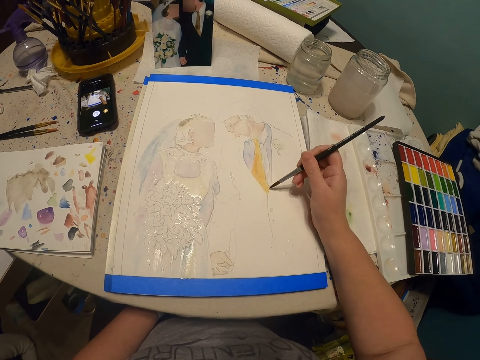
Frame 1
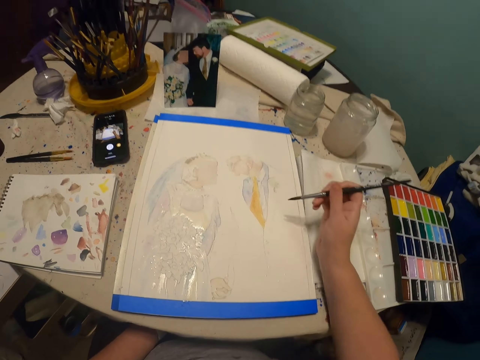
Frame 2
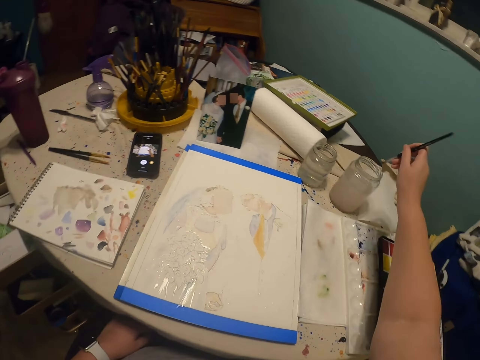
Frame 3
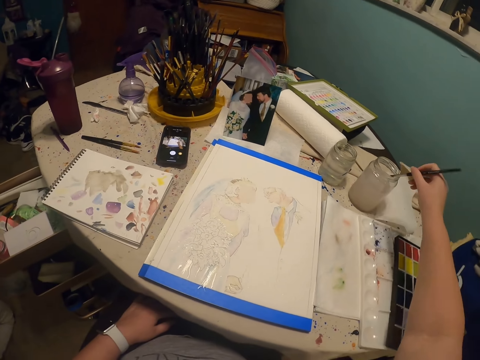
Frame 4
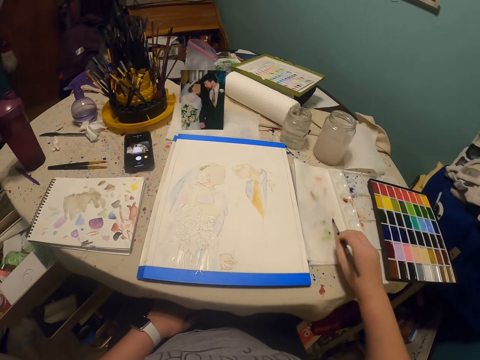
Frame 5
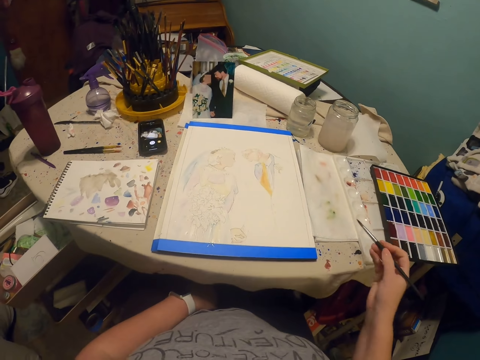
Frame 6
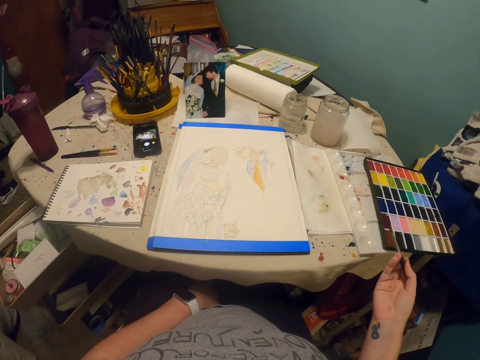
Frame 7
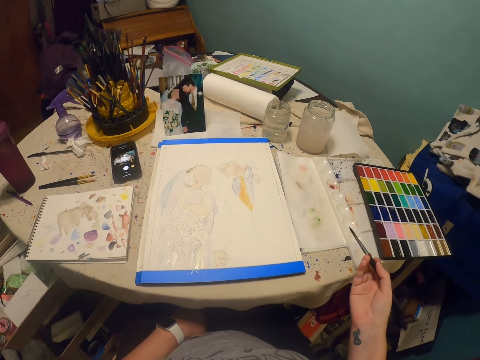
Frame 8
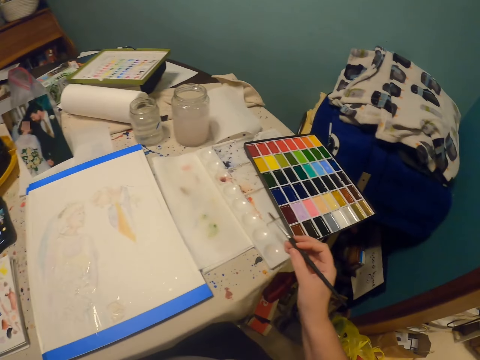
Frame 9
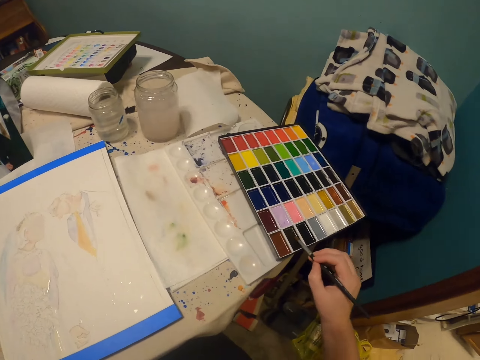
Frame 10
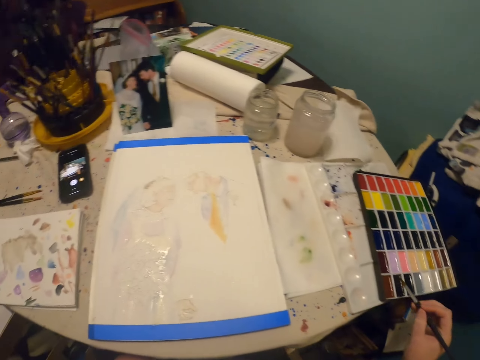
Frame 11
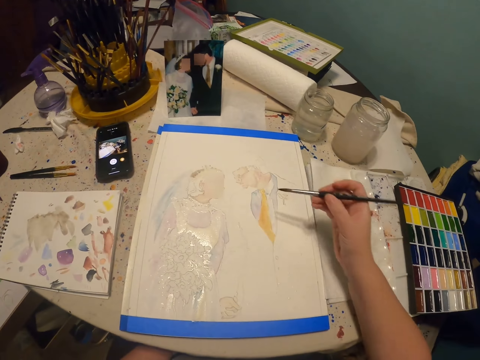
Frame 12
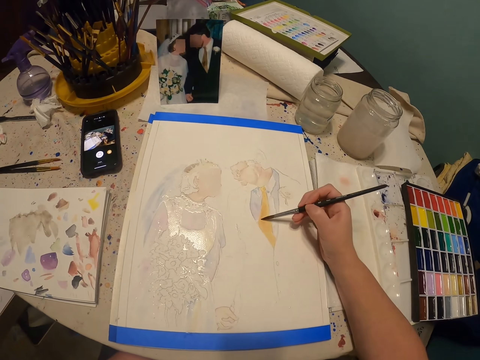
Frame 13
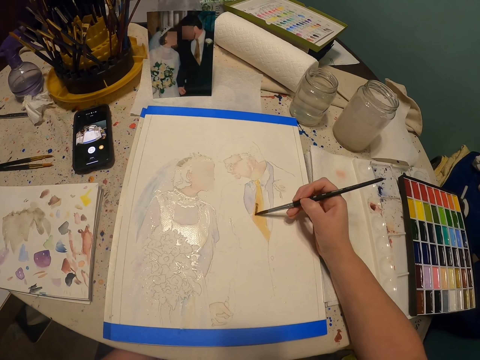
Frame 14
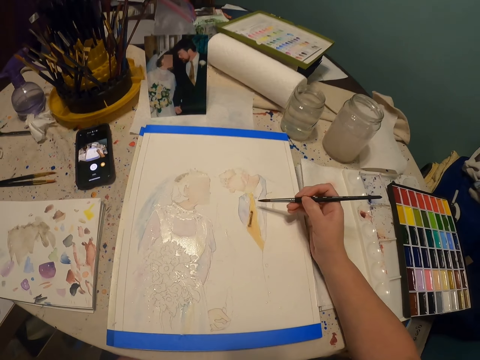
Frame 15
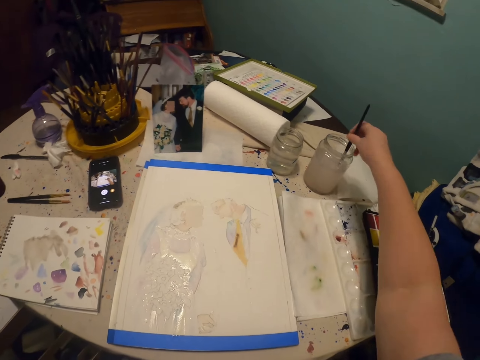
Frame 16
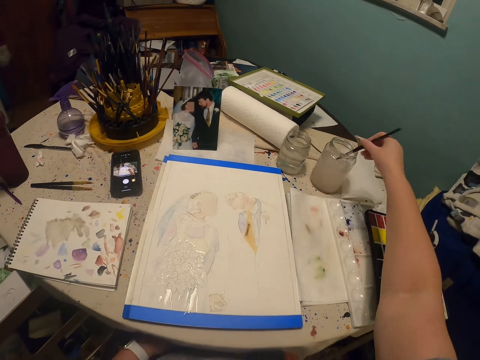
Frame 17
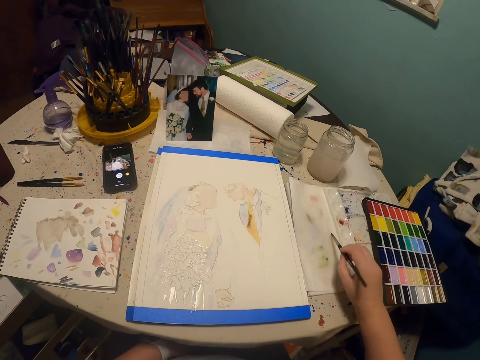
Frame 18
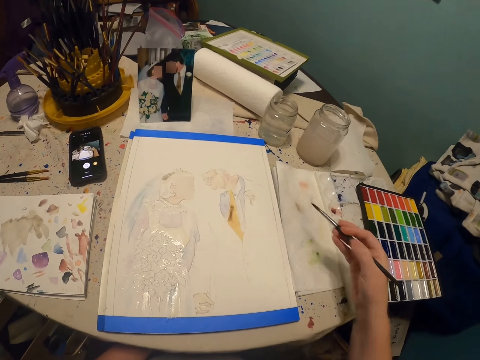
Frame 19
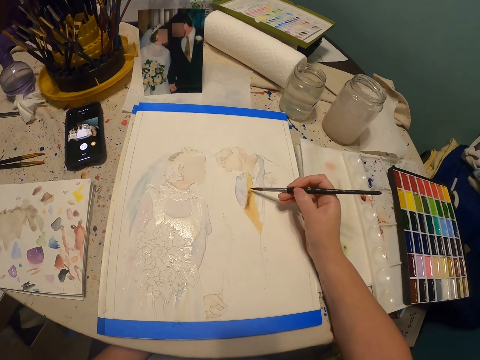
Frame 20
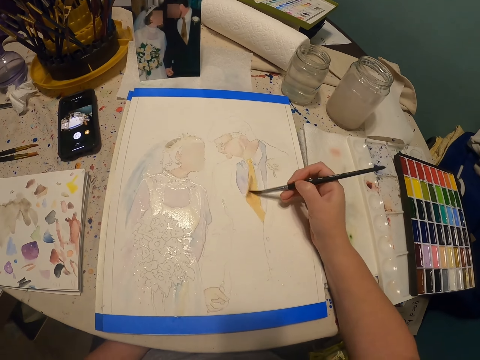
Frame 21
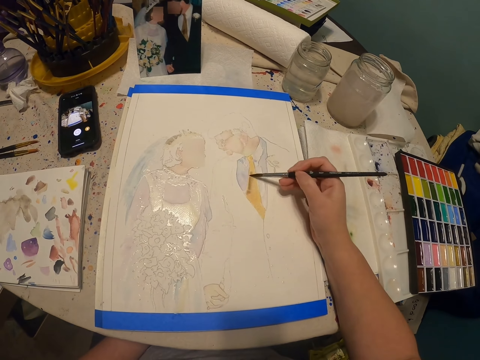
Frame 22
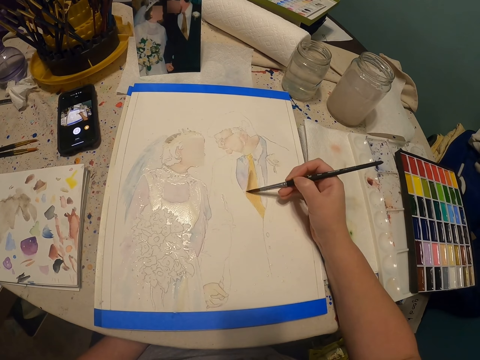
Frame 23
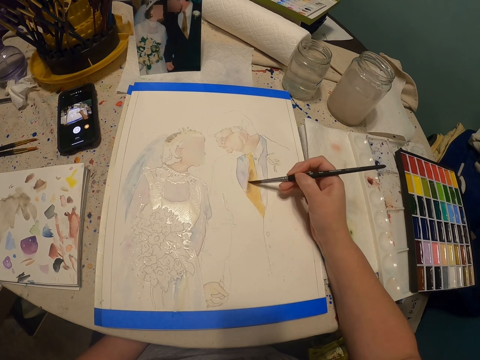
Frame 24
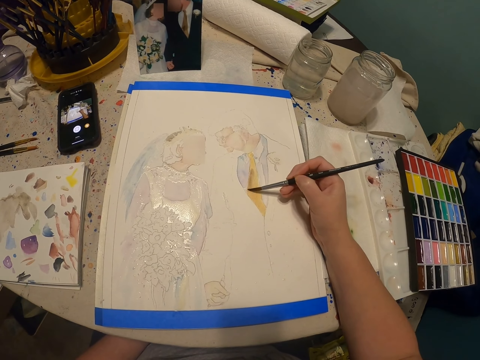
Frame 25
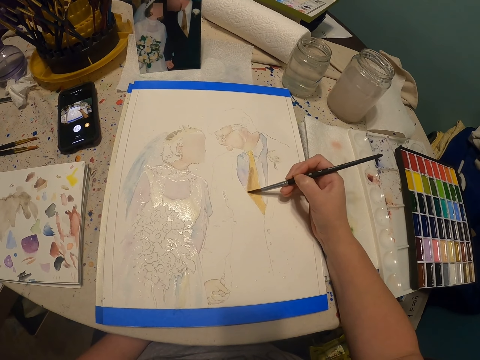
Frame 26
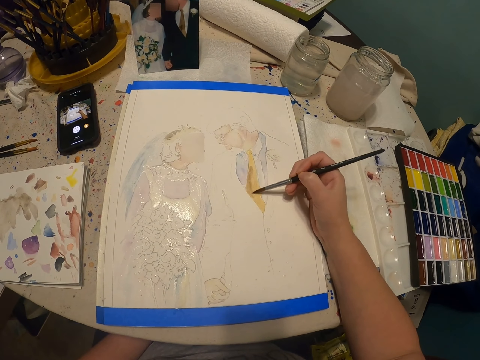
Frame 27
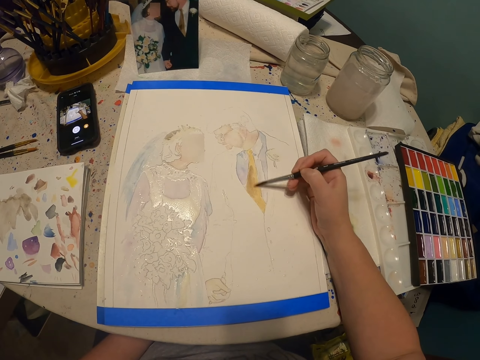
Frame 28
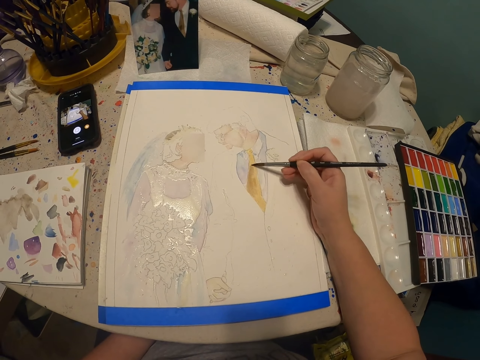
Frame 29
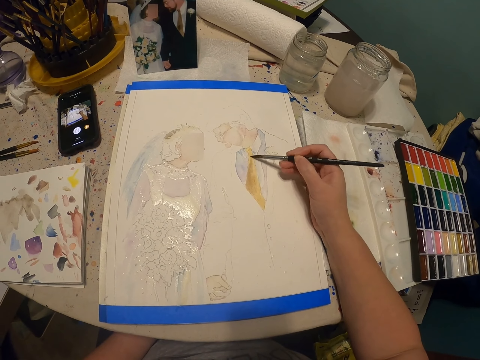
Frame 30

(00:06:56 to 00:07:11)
The camera wearer dips the paint brush in a glass of water or the paint. They rub the paint brush on a piece of paper. They put the paint brush in the paint palette. They rub the paint brush on the paint palette. They paint the art with a paint brush. They dip the paint brush in the glass of water or the paint. They rub the paint brush on the piece of paper. They paint the art with the paint brush.

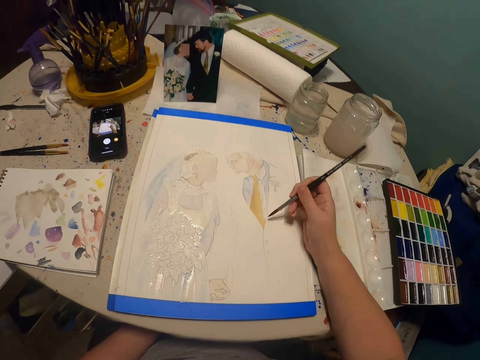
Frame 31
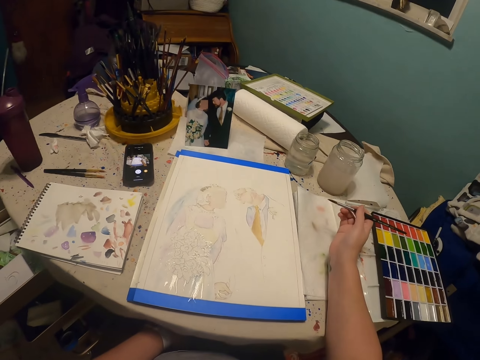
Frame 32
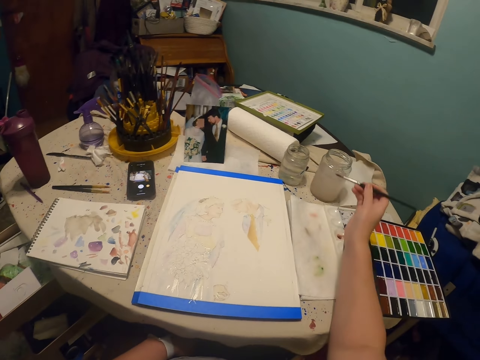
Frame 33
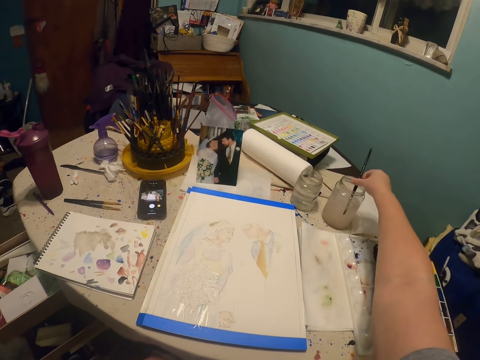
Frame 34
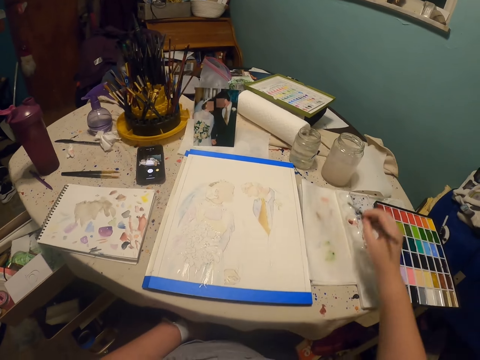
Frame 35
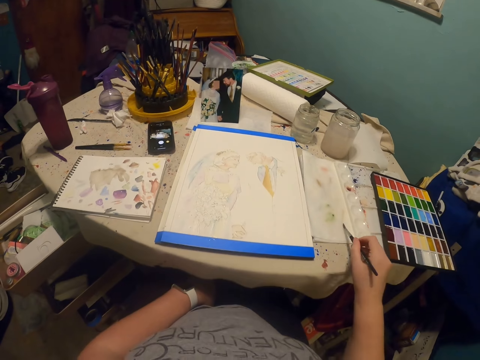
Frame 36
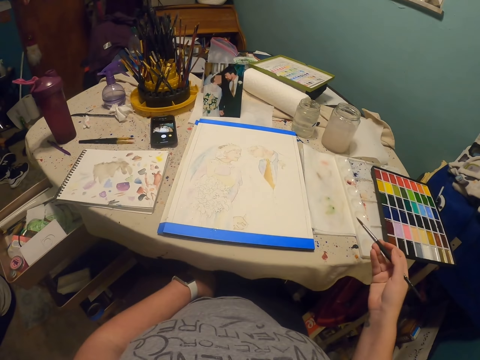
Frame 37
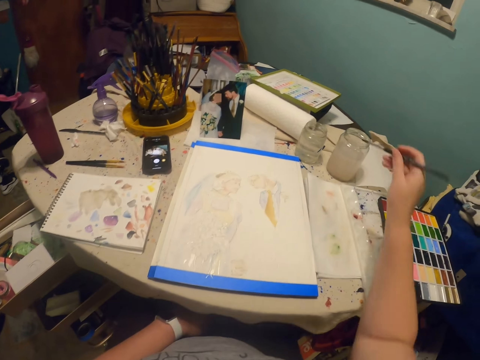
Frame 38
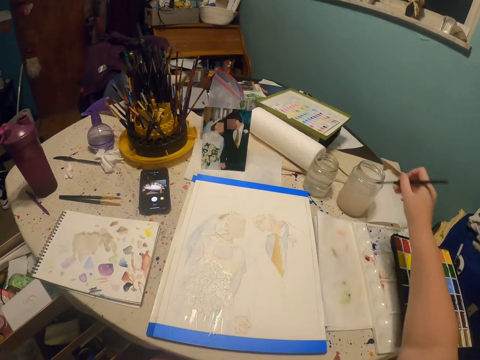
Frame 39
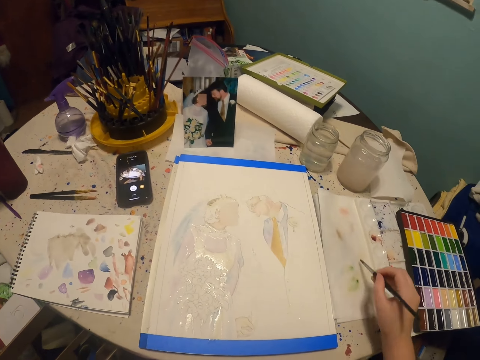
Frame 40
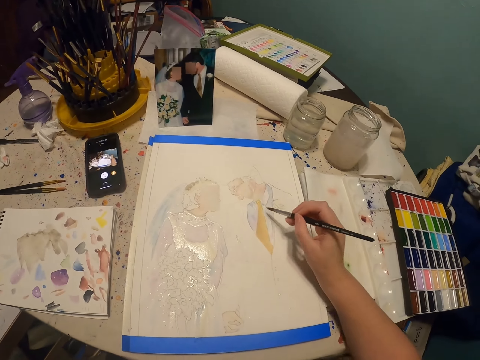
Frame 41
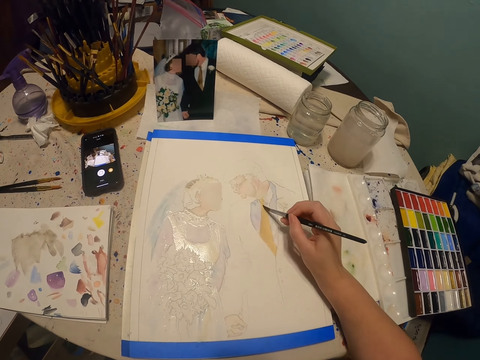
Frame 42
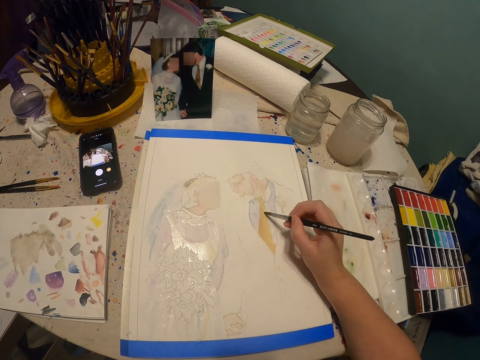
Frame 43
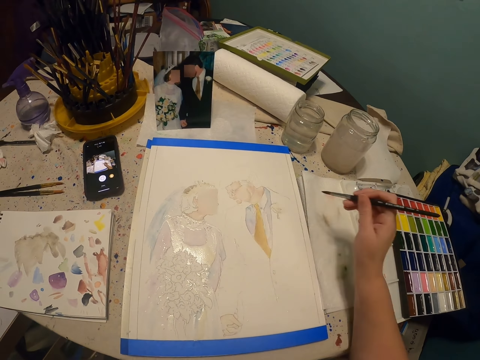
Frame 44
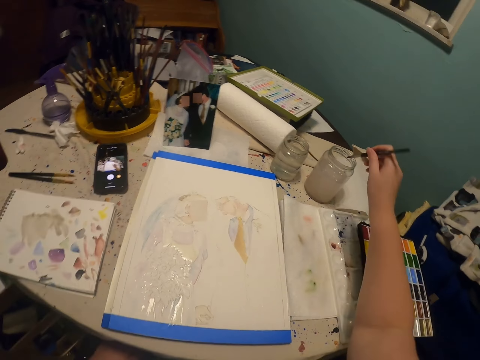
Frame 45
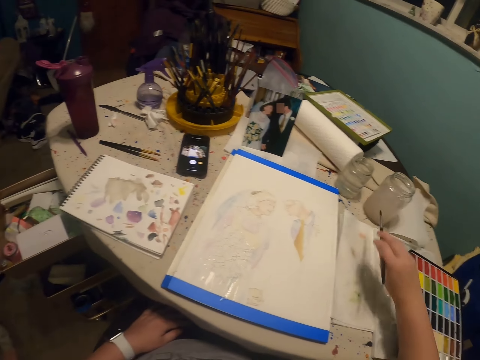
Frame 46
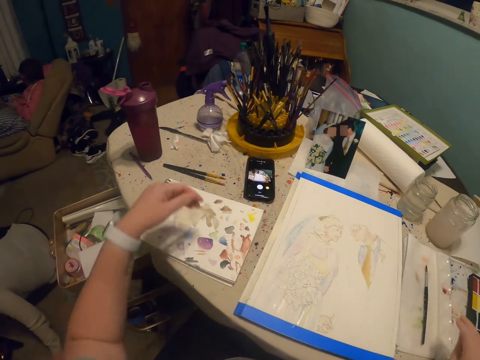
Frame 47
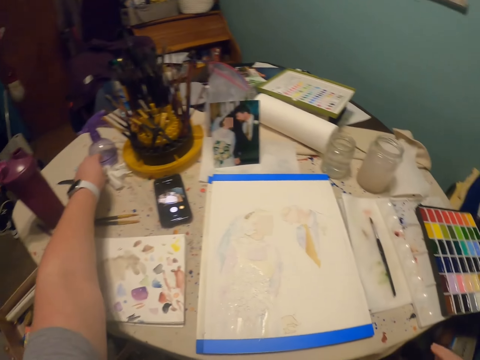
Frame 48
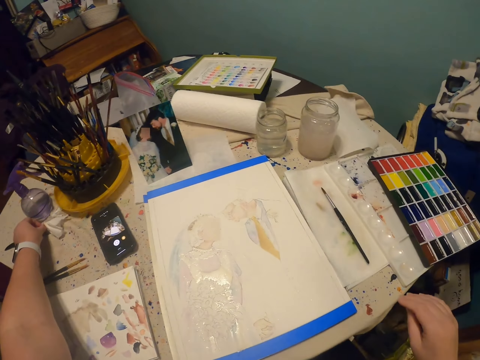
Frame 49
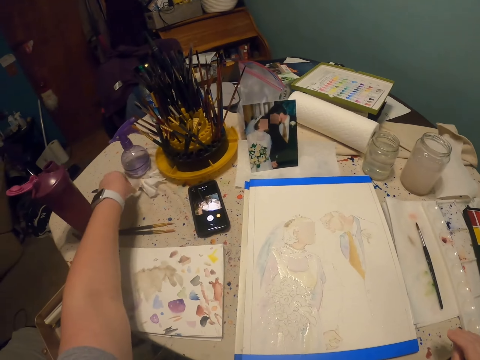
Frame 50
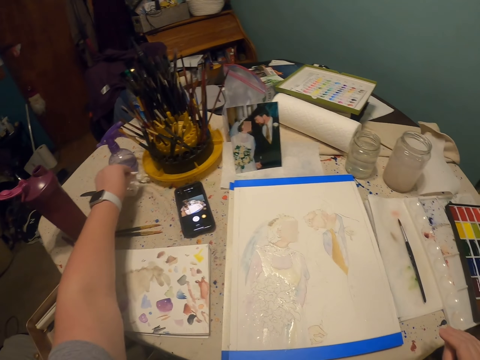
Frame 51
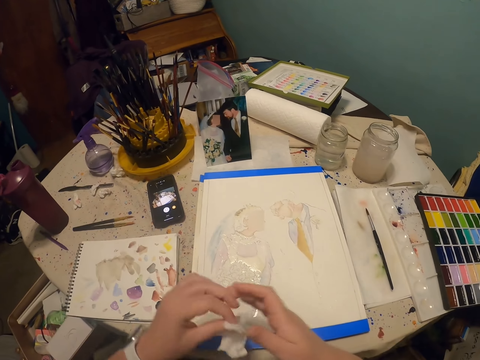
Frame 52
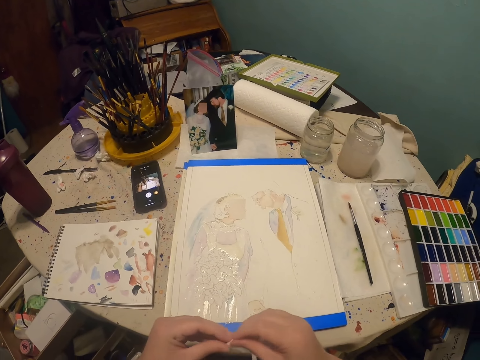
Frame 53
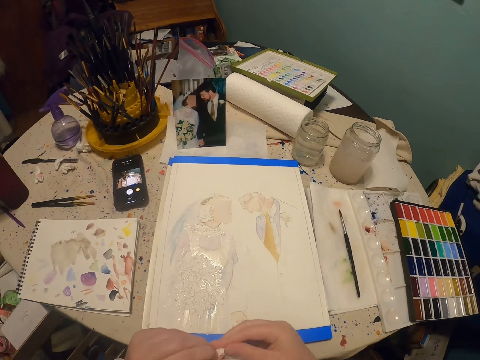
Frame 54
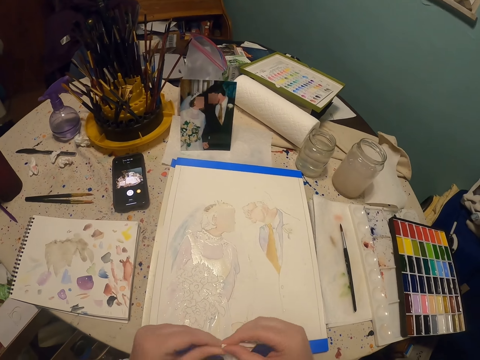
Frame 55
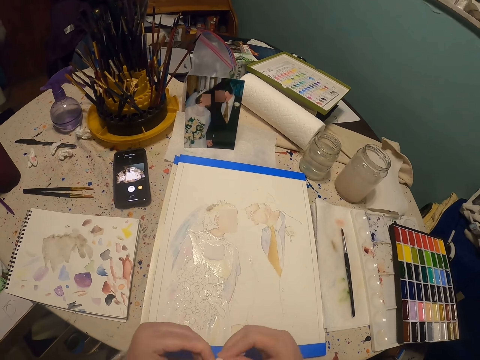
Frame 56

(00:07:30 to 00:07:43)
The camera wearer dips the paint brush in a glass of water or the paint. He rubs the paint brush on a piece of paper. He dips the paint brush in the paint and rubs the paint brush on the piece of paper. He paints the art with a paint brush. He dips the paint brush in the glass of water or the paint. He puts the paint brush on the table or the paper. He picks up a piece of paper towel on the table with his left hand.
